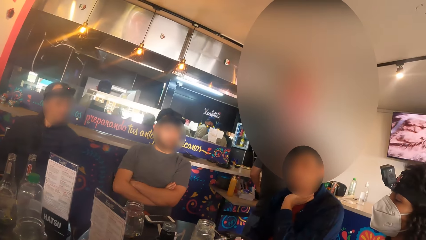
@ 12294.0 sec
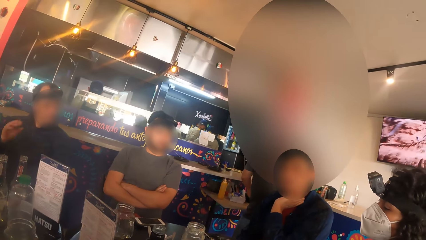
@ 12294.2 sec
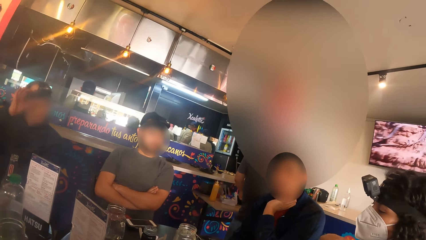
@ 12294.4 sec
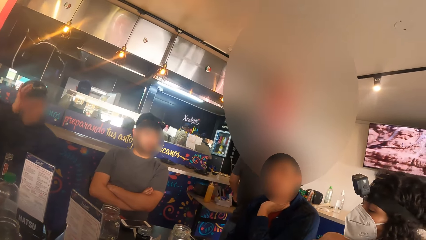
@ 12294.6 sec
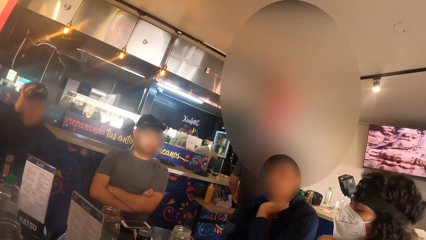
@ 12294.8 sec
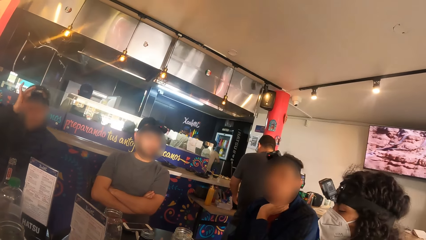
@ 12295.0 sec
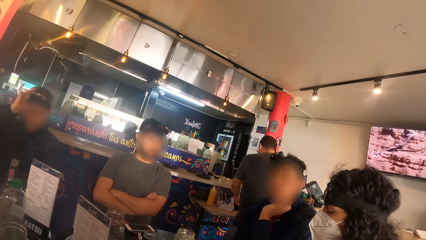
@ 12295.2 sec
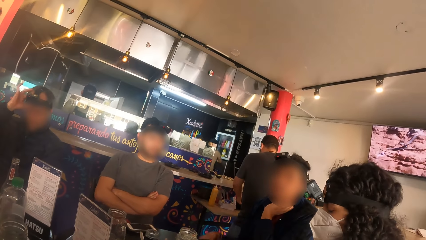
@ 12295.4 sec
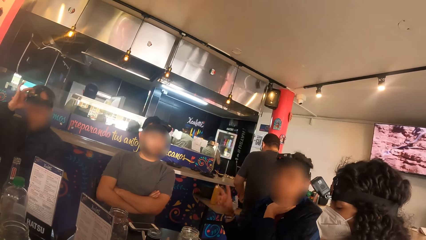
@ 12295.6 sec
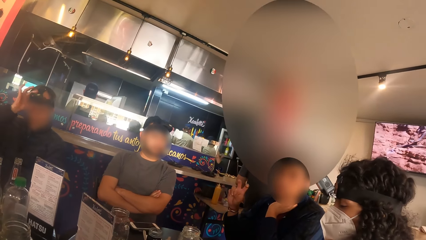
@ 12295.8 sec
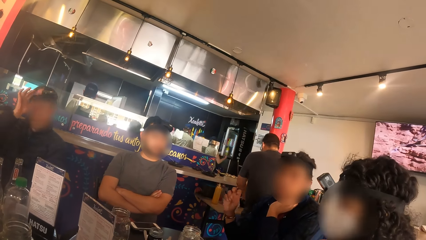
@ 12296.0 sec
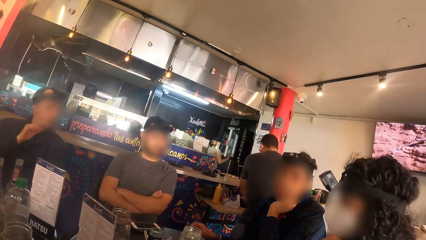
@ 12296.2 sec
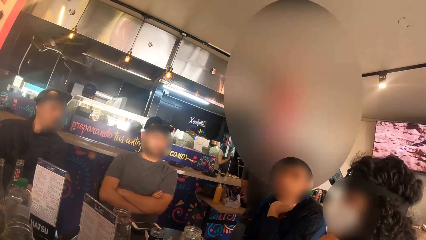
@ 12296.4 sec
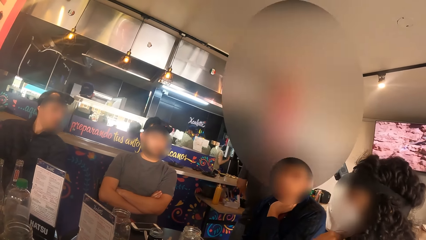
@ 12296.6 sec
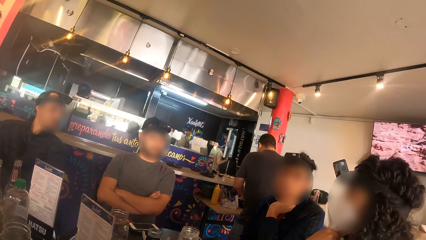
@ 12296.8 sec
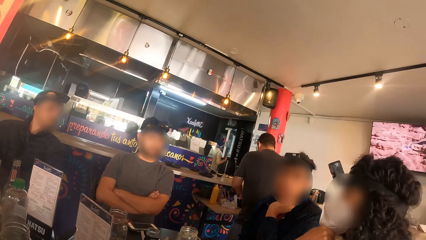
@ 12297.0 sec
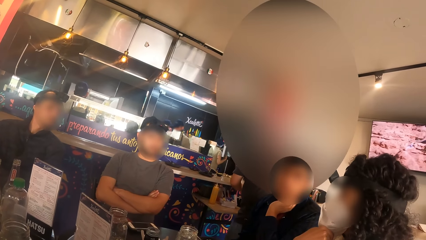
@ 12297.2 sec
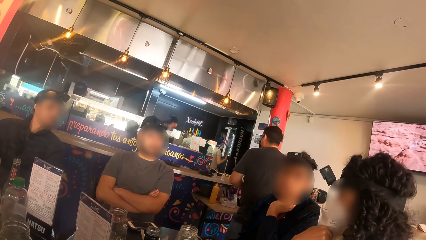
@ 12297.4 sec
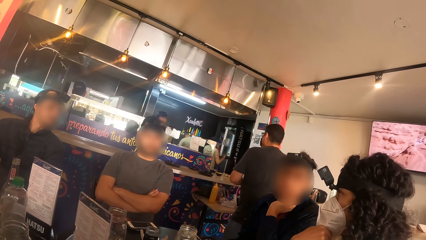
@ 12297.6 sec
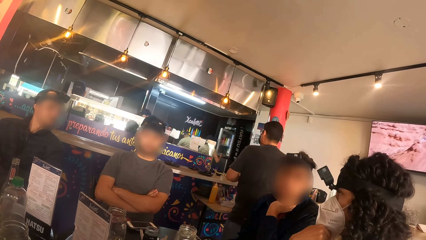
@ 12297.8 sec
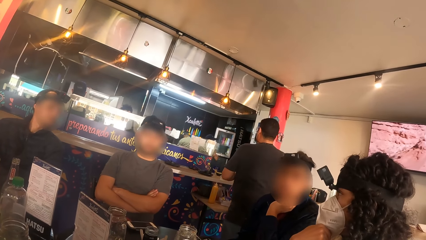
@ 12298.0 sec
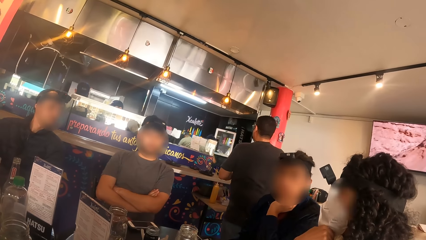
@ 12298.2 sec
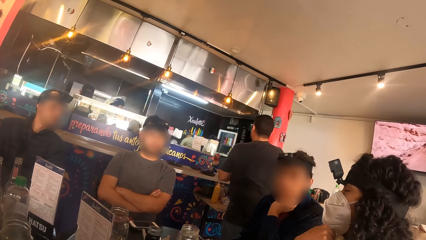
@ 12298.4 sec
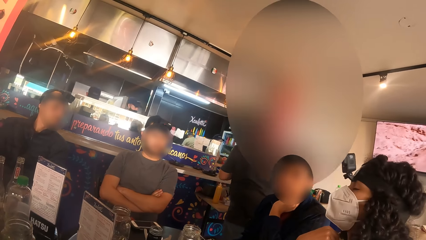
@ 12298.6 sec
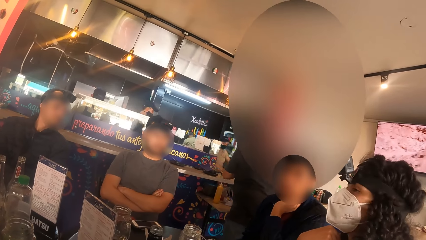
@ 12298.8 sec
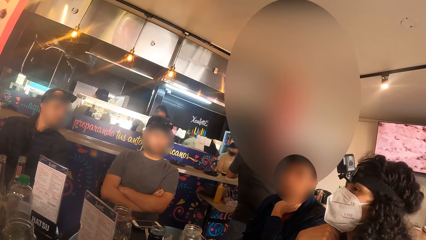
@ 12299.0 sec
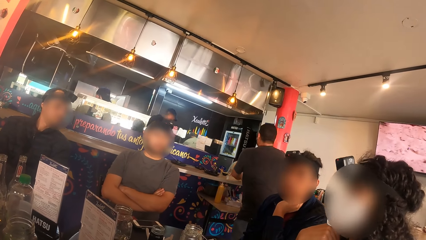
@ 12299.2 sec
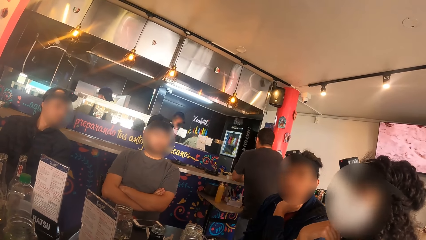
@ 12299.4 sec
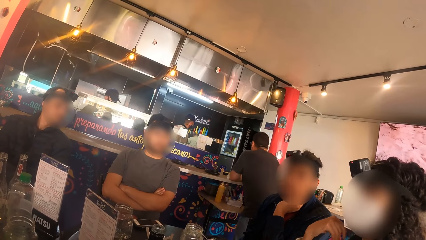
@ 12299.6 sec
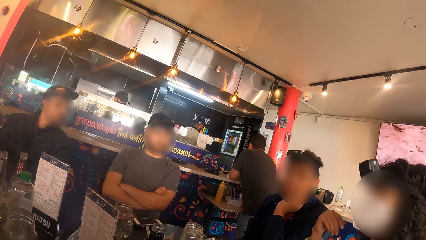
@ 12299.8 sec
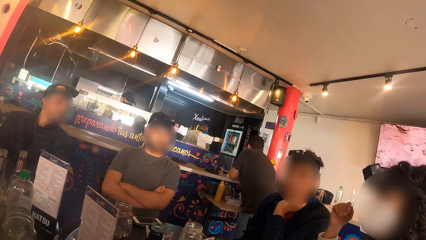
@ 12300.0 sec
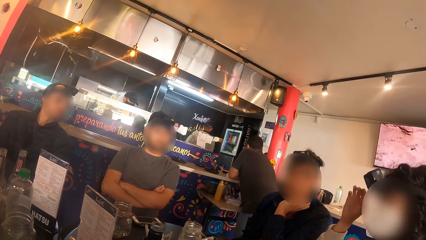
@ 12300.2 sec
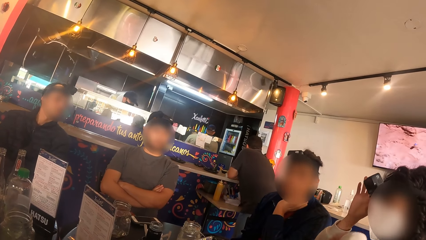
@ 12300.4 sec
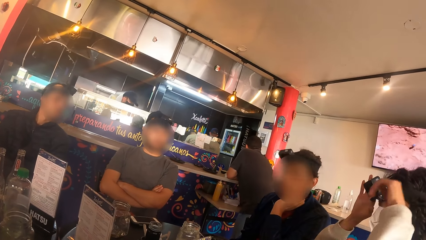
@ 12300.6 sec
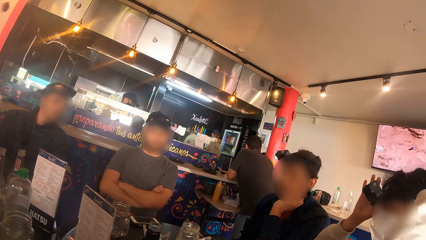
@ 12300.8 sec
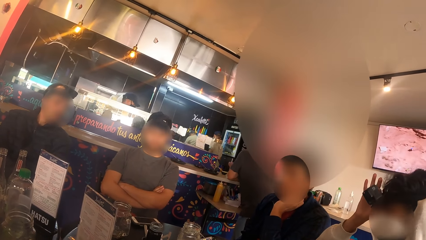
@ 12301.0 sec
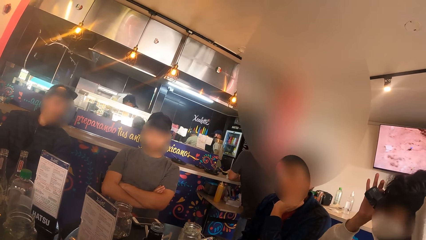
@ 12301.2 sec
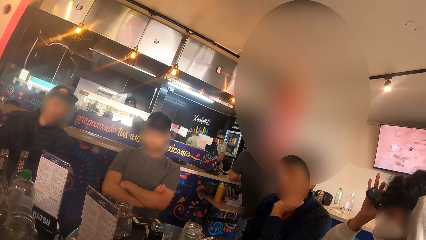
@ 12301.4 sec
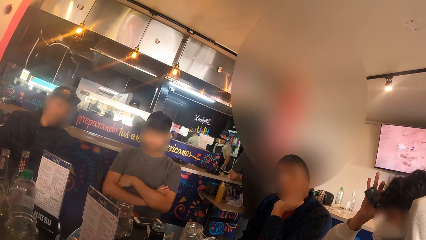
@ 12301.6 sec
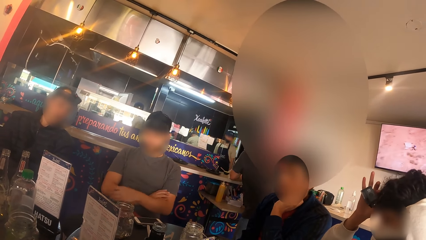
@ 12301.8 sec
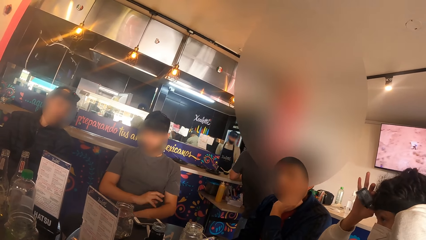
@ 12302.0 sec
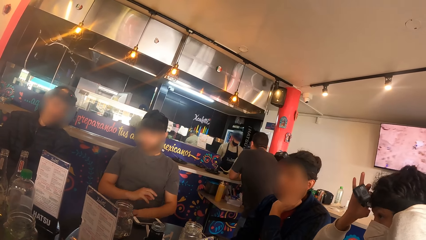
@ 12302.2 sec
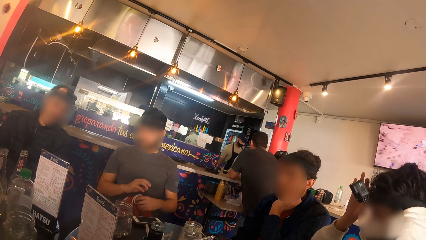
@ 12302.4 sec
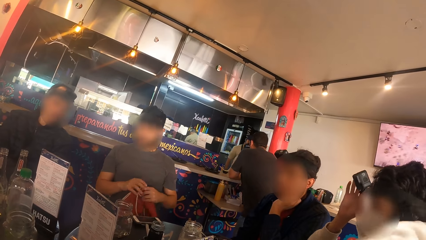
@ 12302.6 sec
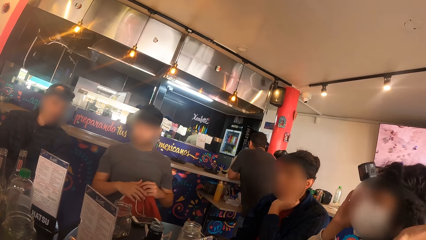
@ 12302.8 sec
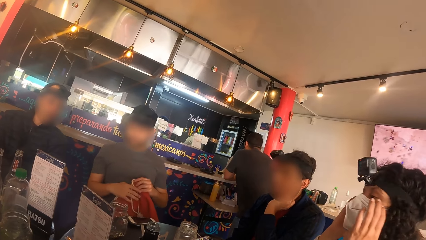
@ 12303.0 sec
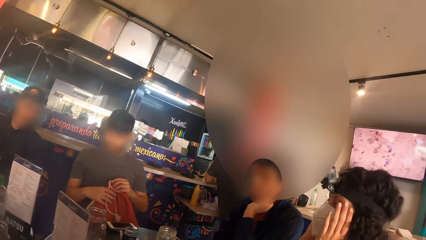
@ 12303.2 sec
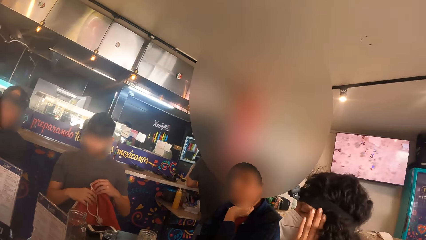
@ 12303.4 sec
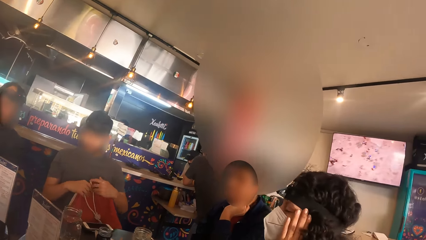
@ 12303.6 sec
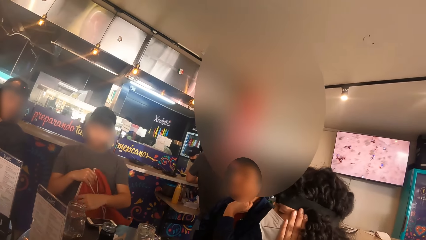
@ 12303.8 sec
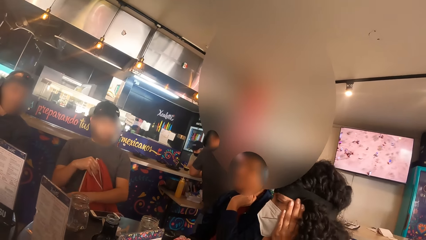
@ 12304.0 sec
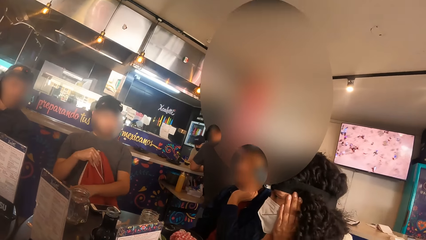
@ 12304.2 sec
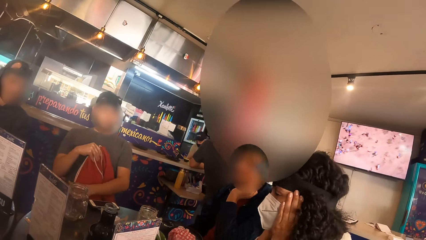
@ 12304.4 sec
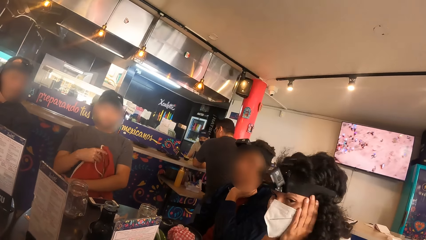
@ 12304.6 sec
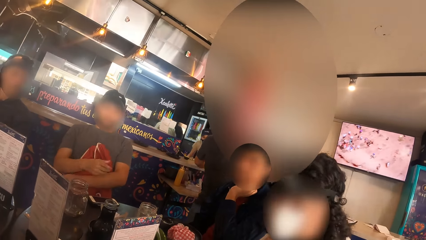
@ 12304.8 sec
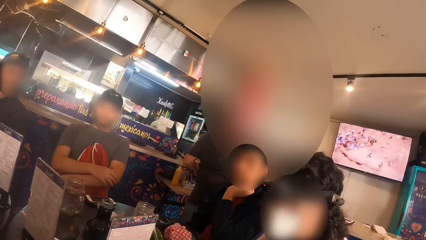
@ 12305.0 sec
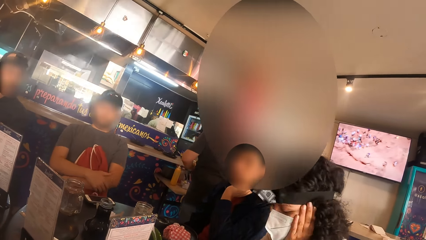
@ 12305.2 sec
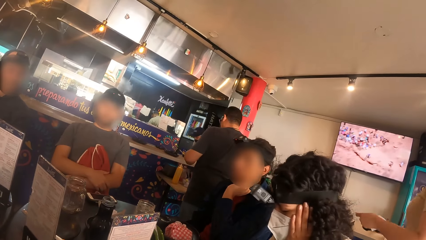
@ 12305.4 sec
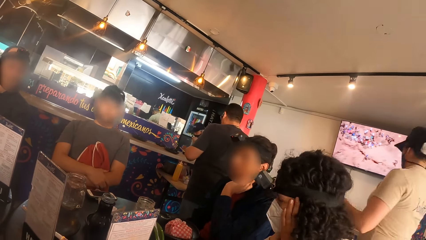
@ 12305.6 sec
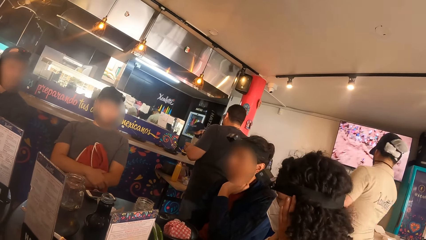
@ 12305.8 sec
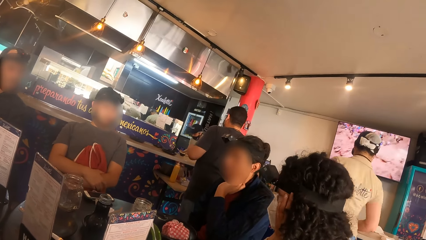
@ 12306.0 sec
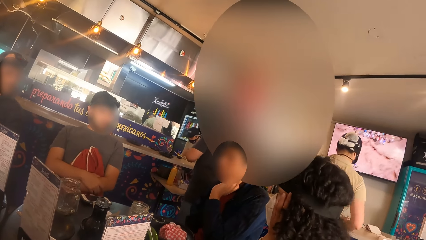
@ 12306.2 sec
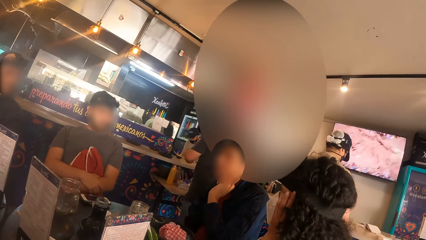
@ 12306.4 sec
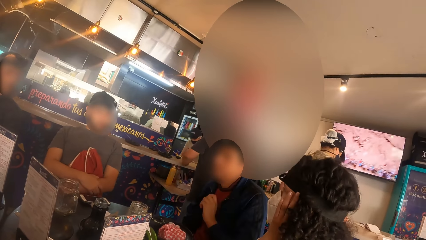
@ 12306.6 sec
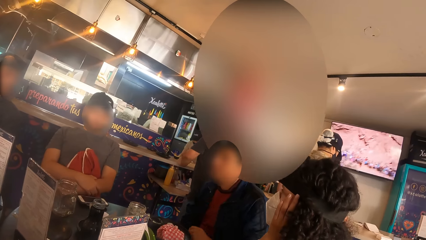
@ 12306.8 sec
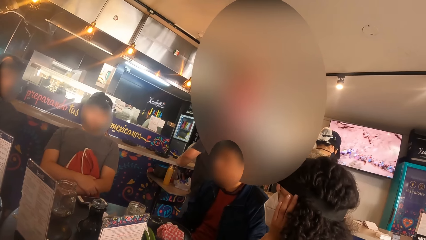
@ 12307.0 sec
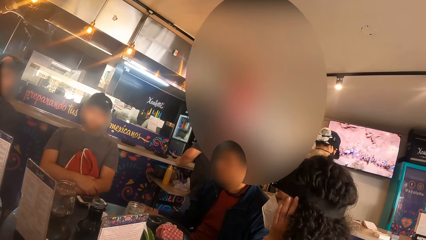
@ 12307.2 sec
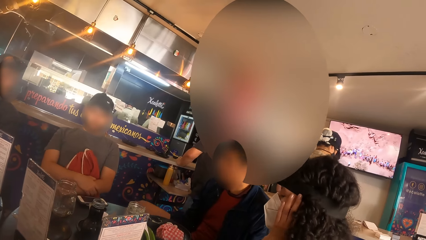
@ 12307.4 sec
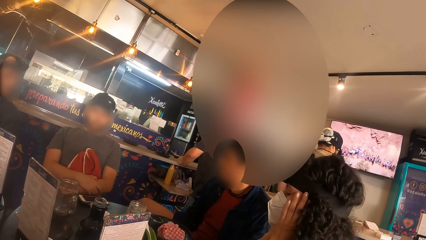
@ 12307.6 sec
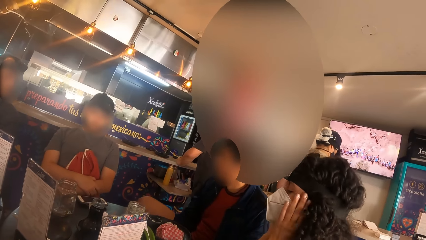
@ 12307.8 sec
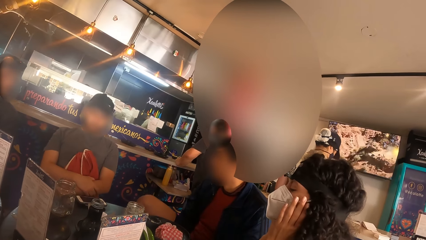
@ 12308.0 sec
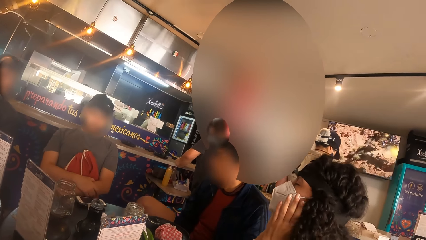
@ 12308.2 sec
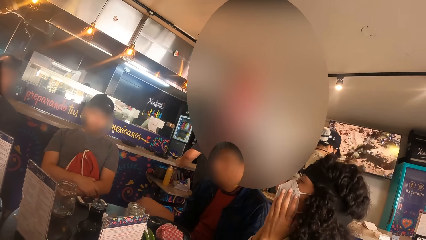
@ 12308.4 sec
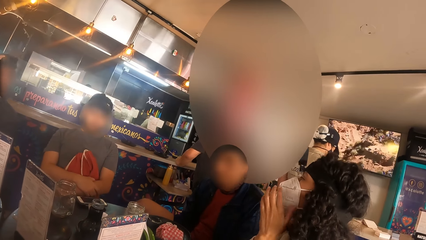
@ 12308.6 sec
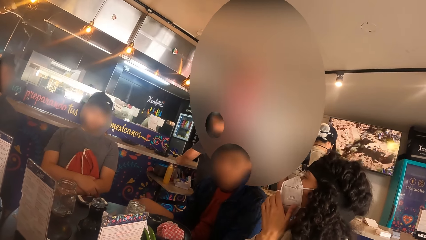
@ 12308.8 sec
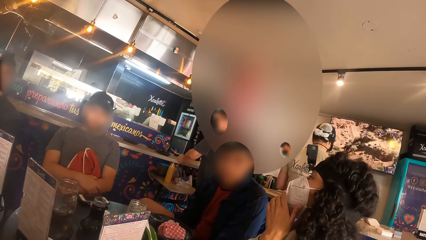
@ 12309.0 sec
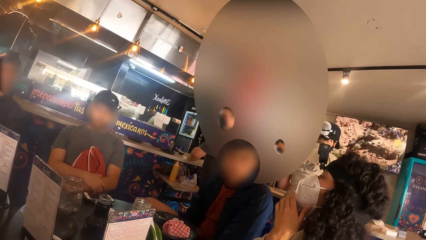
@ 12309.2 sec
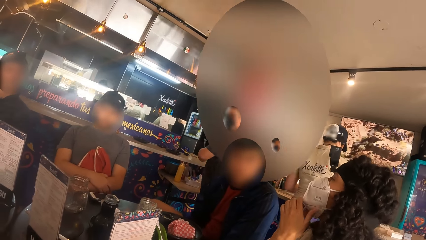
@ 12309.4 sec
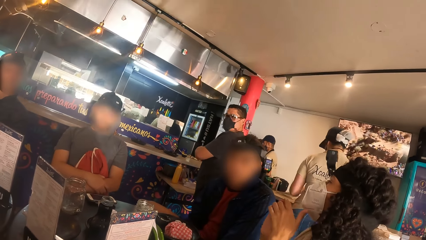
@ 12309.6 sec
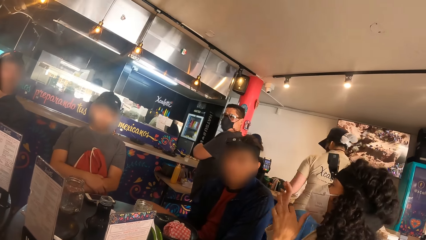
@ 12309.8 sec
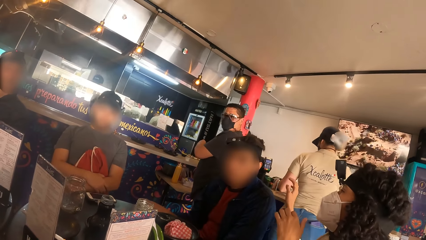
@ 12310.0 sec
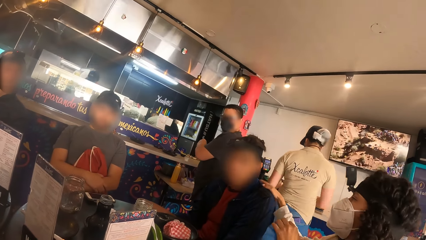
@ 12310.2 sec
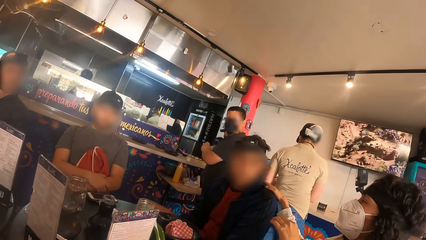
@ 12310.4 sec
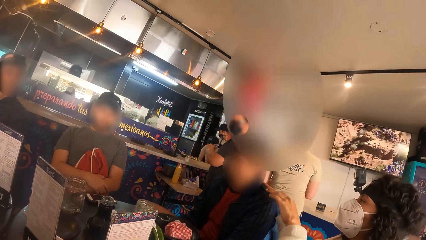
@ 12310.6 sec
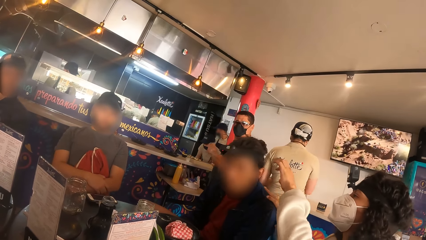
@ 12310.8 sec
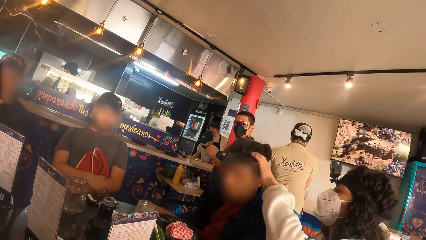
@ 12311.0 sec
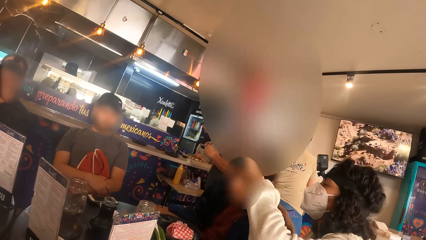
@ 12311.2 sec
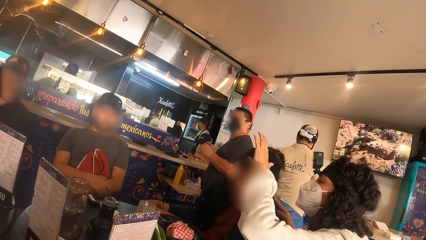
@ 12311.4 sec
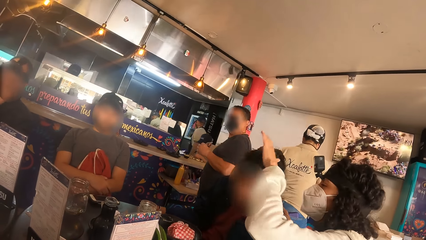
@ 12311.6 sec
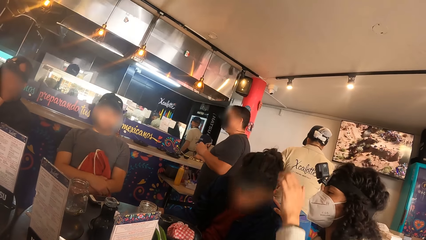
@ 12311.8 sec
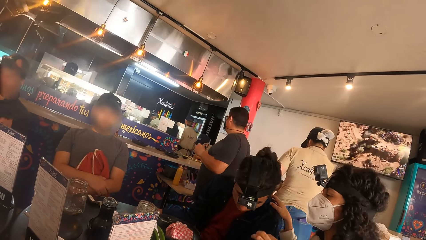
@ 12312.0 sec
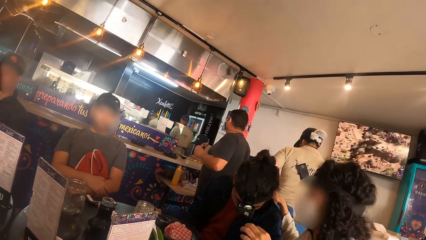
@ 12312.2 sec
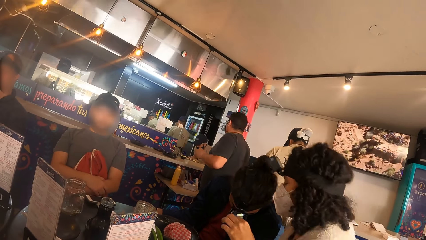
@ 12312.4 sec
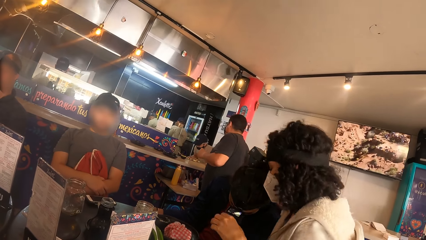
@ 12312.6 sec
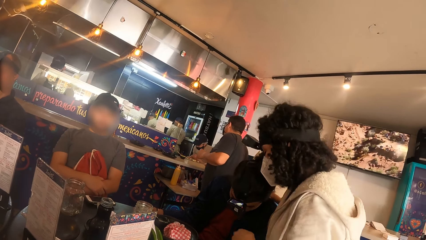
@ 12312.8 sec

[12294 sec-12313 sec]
The man interacts with the woman. The woman adjusts a head camera on her head with both hands. Another man adjusts a bag with both hands. The woman touches the first man with her right hand. The woman touches a head camera on the first man's head with her left hand.
